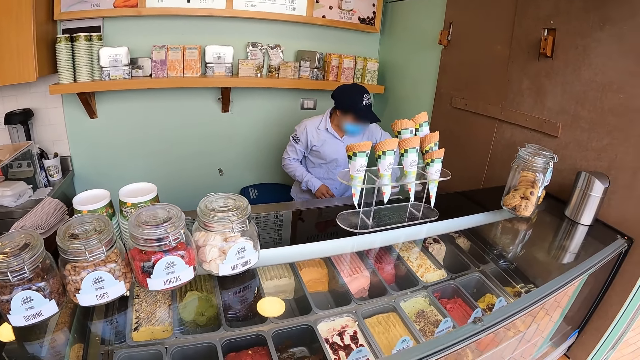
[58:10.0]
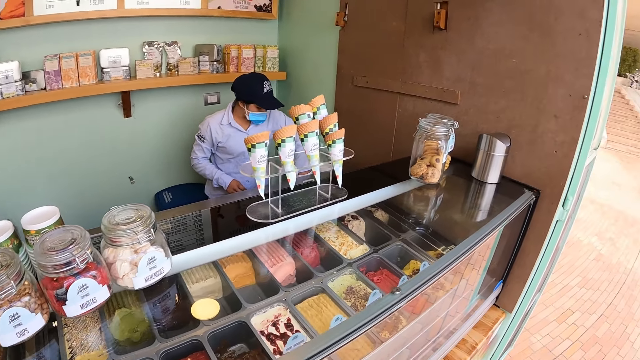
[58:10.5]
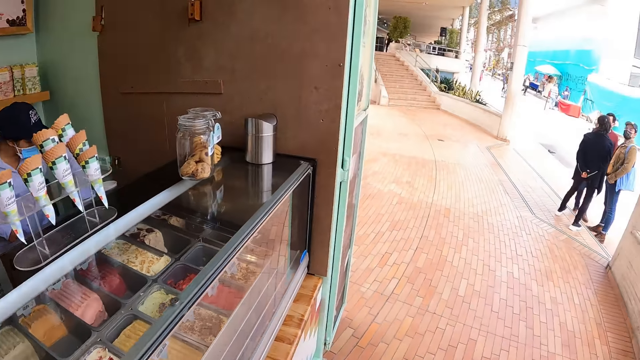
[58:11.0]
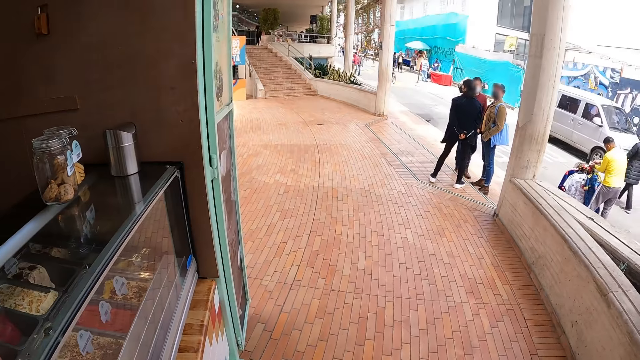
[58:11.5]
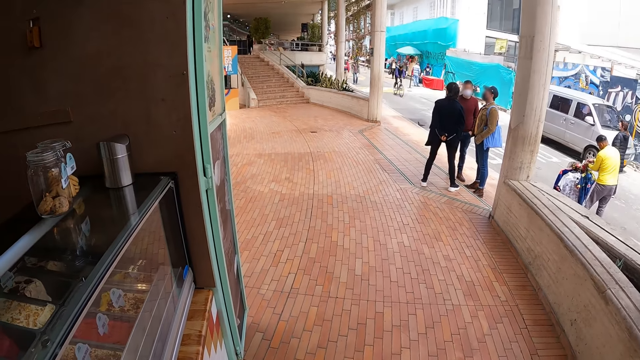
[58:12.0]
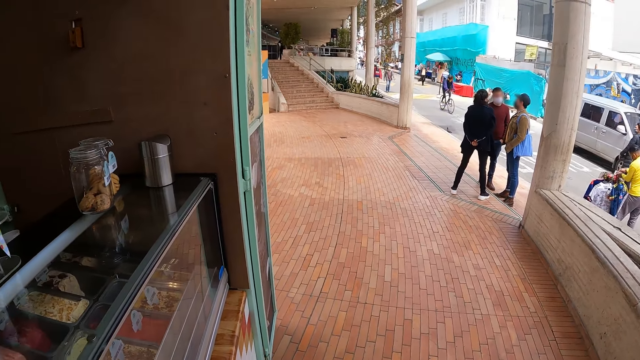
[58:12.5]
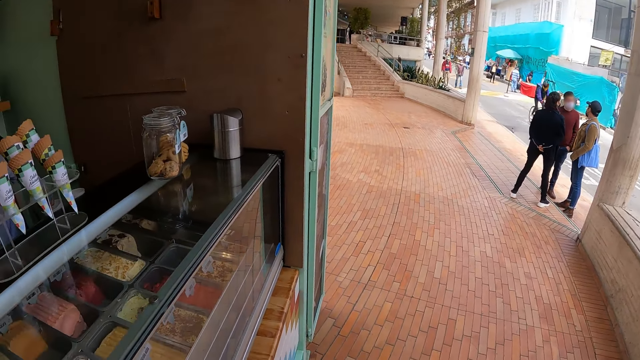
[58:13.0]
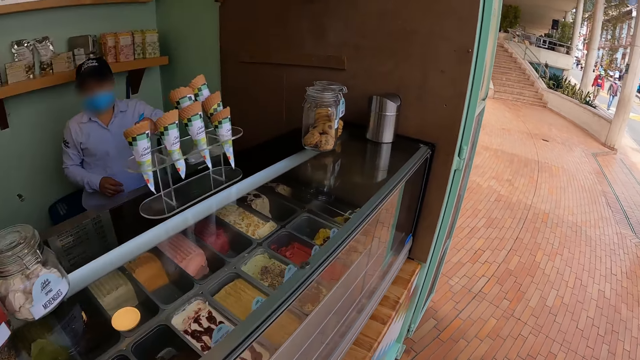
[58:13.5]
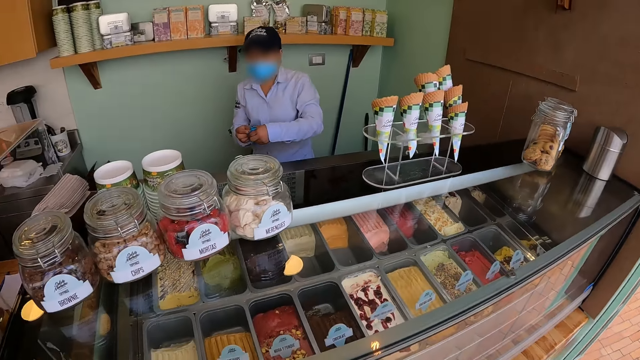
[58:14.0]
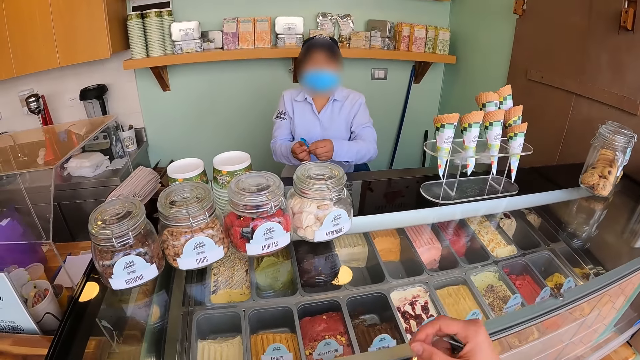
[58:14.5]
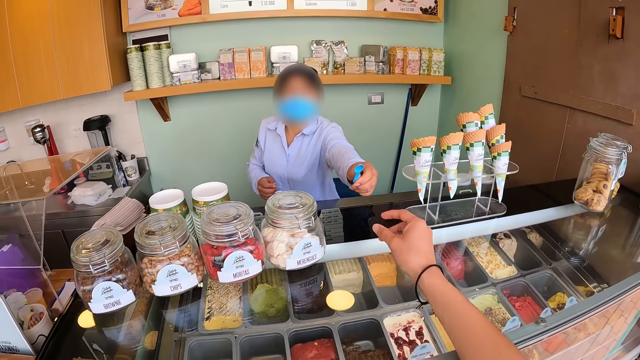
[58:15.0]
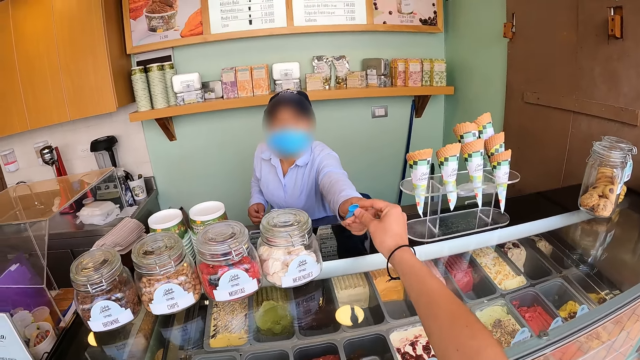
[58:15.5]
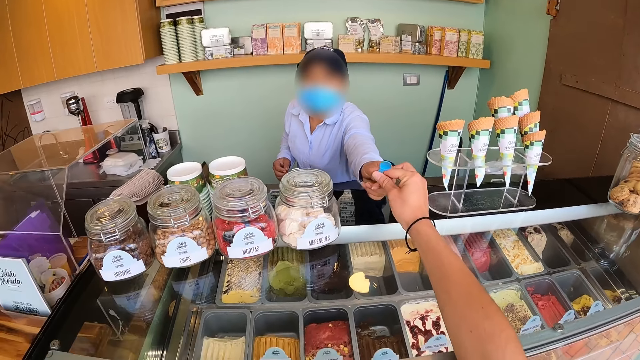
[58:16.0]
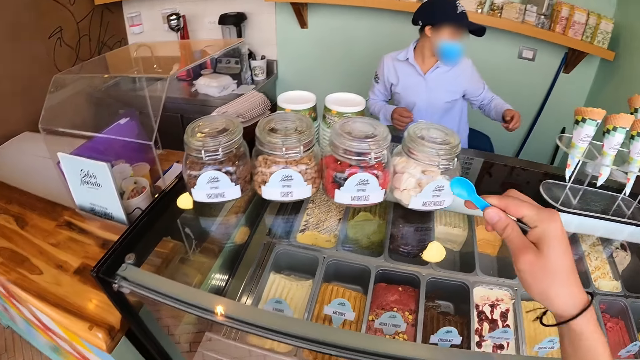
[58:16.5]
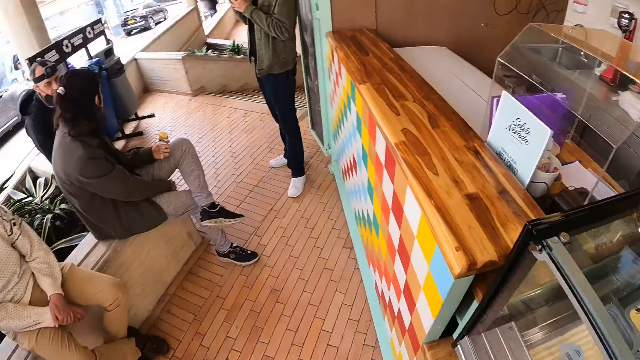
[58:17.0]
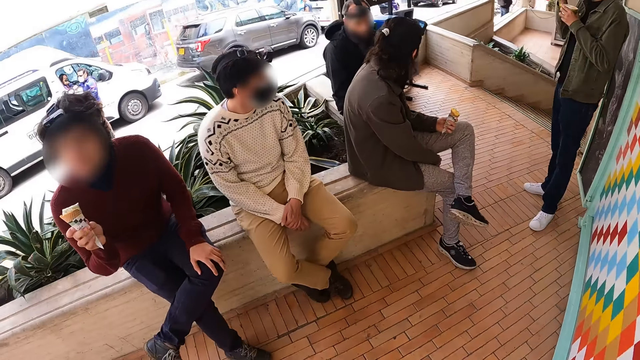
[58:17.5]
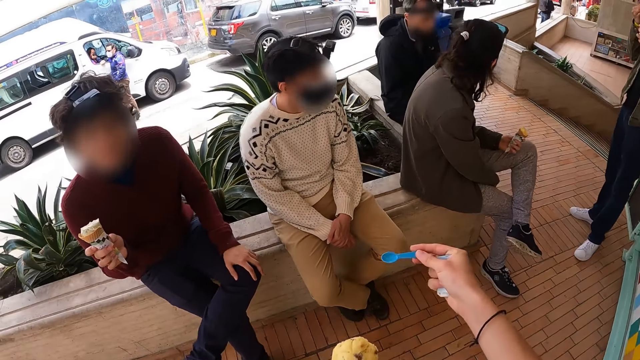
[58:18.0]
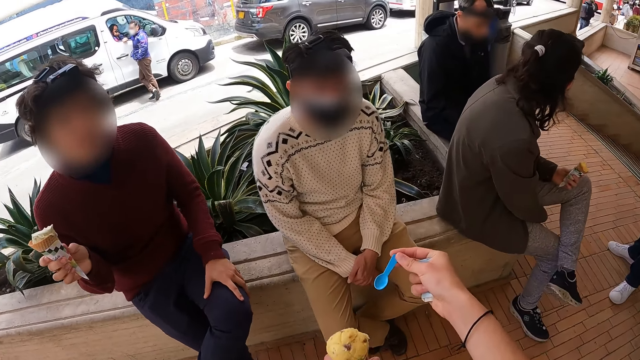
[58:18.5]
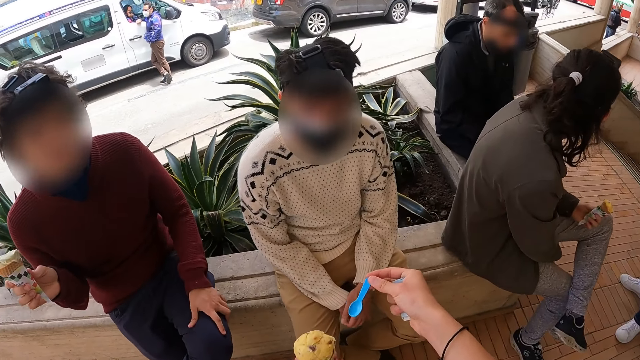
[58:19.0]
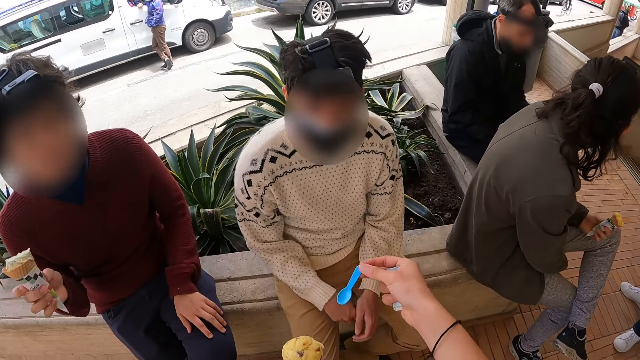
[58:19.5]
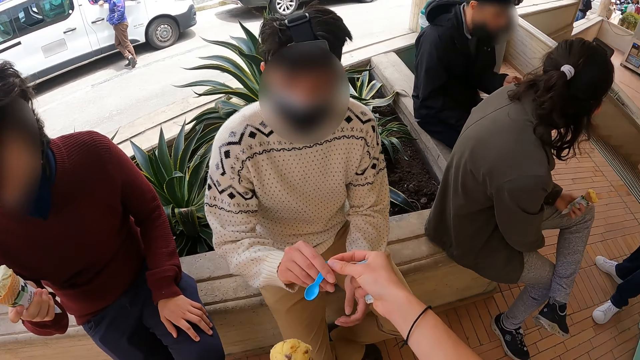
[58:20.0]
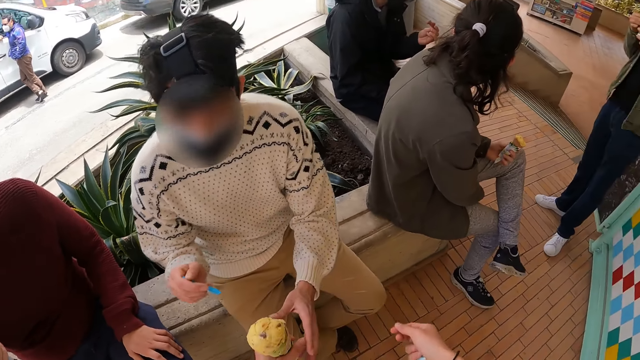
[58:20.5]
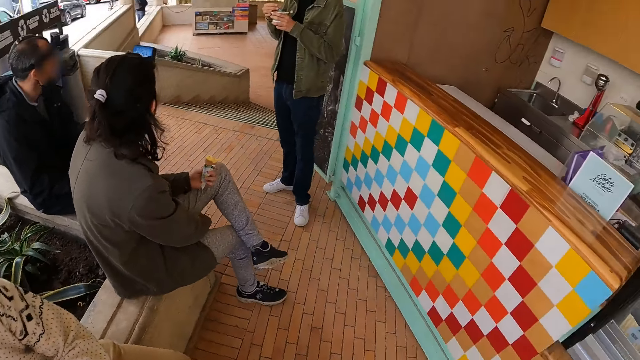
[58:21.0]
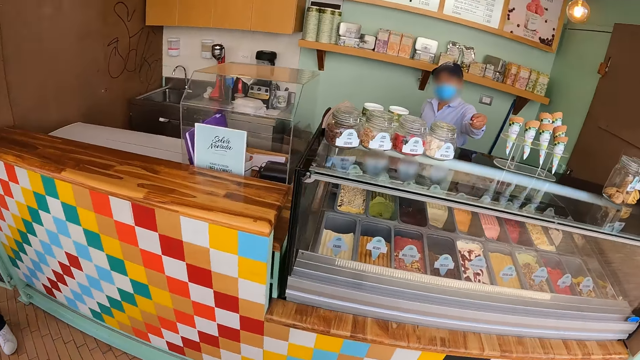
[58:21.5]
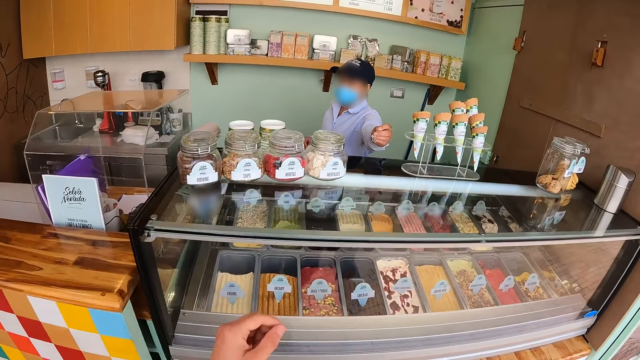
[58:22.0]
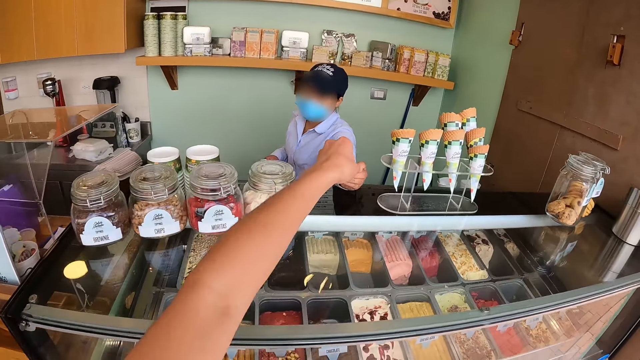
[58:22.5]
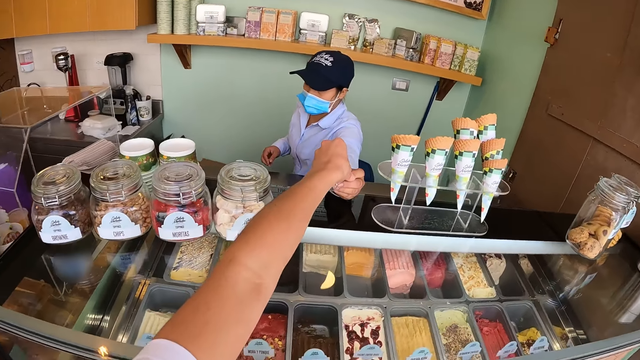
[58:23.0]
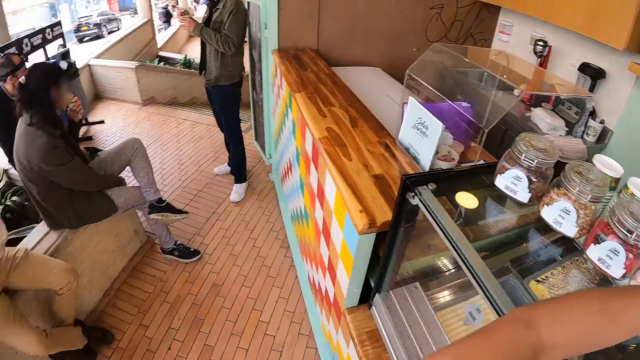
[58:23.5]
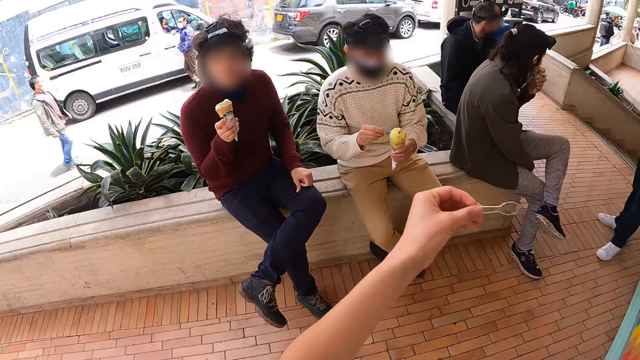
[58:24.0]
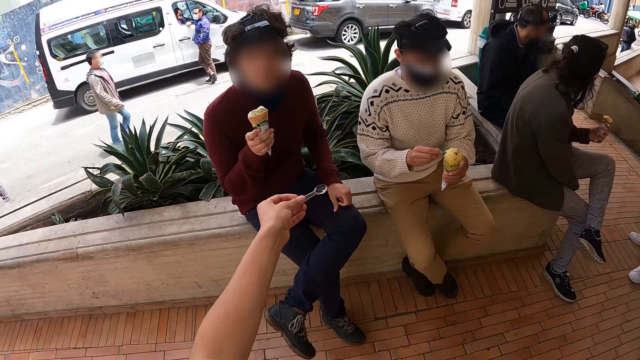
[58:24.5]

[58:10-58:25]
The camera wearer looks around the compound. The shopkeeper adjusts an ice cream spoon. The camera wearer receives the small ice cream spoon from the shopkeeper. They walk towards a man and pass the ice cream spoon to the man. The man receives ice cream from the camera wearer. The camera wearer walks towards the shopkeeper and receives the ice cream spoon from the shopkeeper.

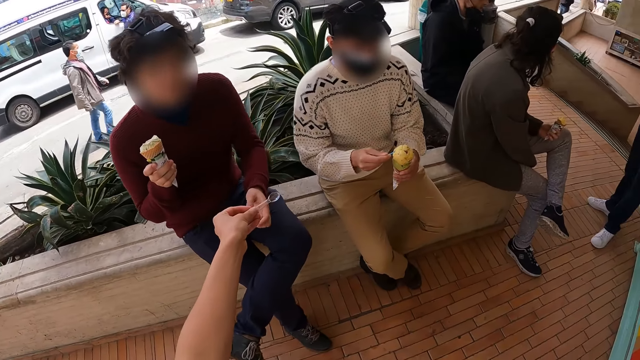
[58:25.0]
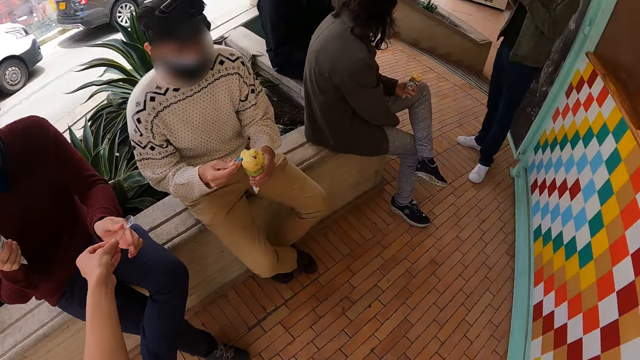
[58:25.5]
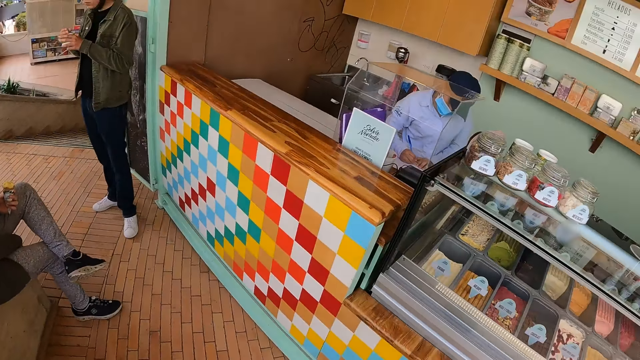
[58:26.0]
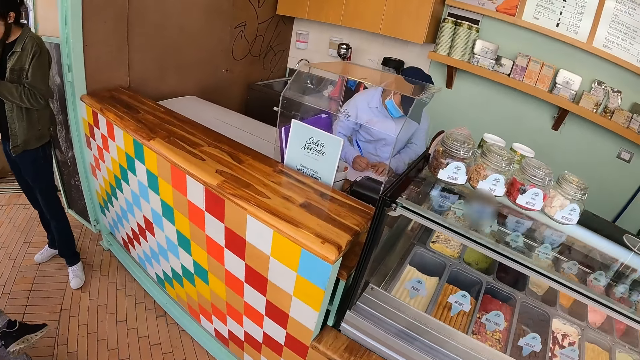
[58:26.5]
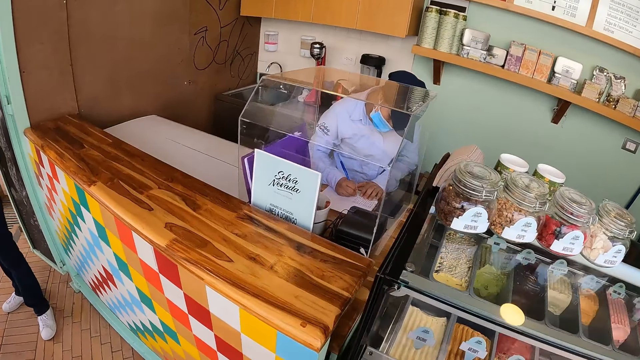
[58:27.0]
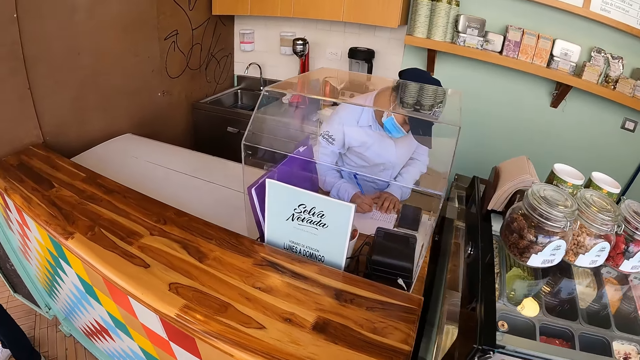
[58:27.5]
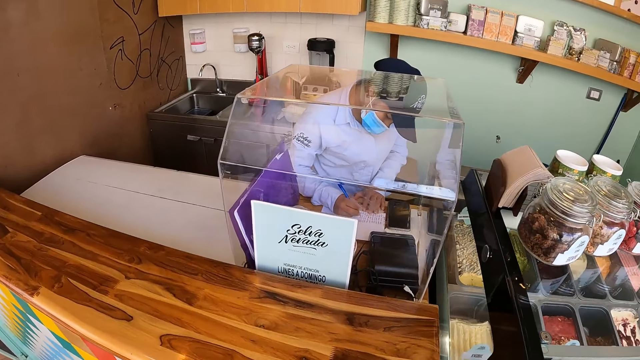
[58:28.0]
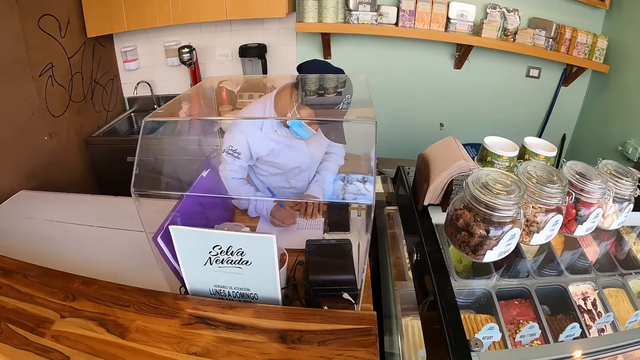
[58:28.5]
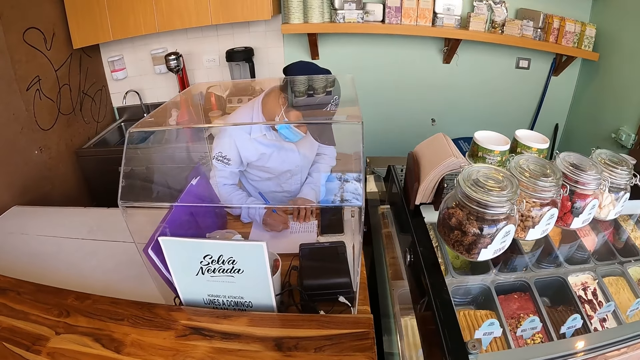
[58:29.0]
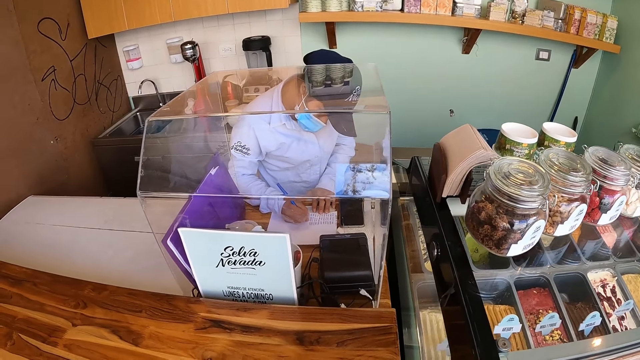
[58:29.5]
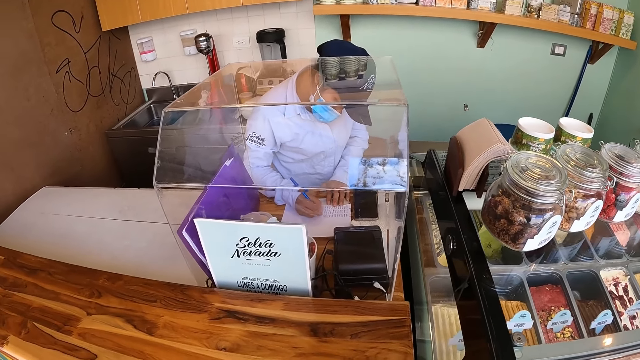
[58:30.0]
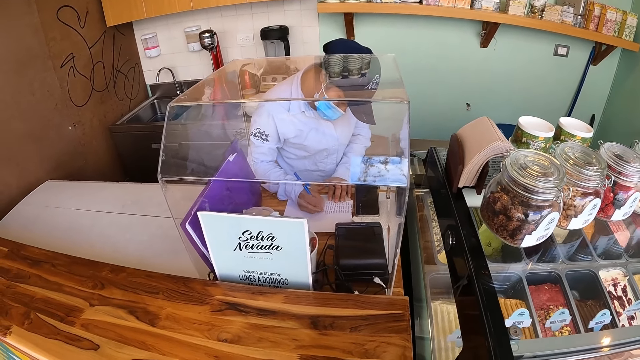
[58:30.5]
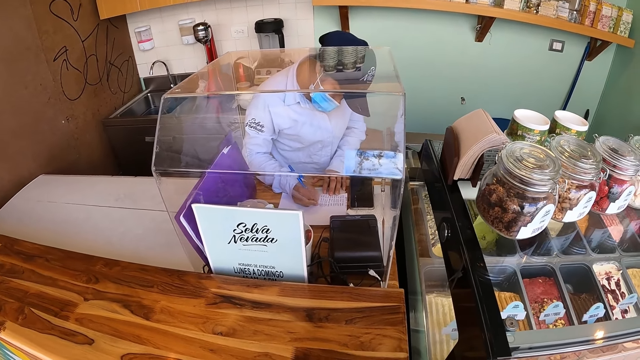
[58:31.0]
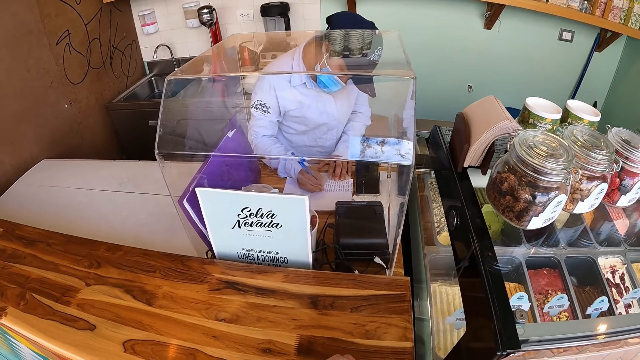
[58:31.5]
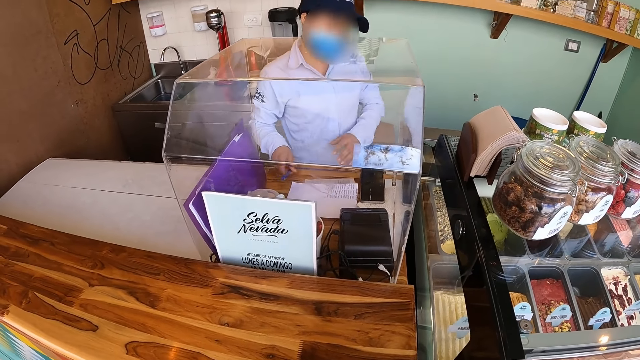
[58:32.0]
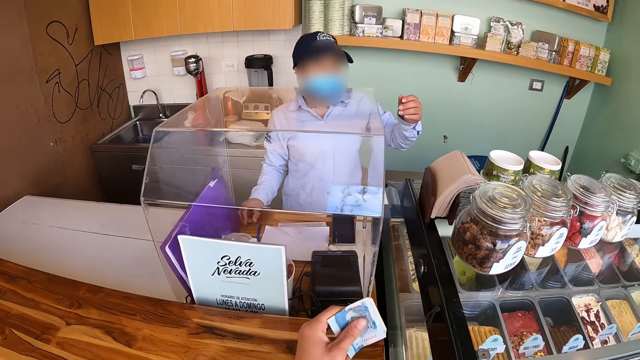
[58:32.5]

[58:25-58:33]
The camera wearer gives the ice cream spoon to a man. The shopkeeper writes on a paper.
